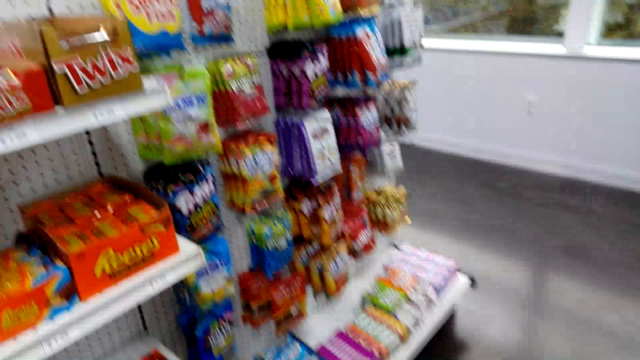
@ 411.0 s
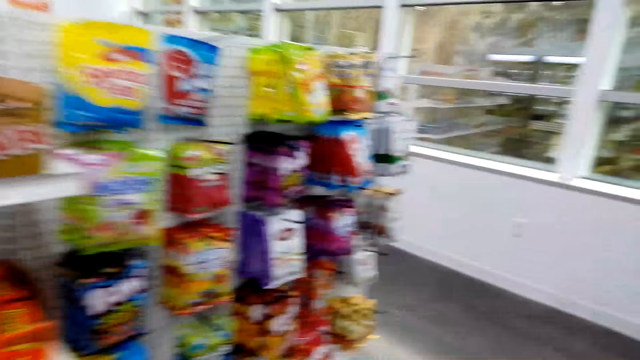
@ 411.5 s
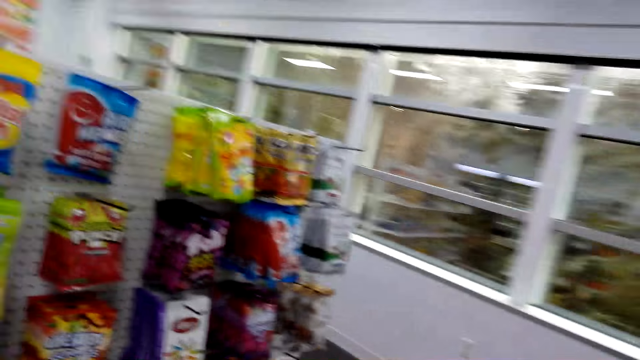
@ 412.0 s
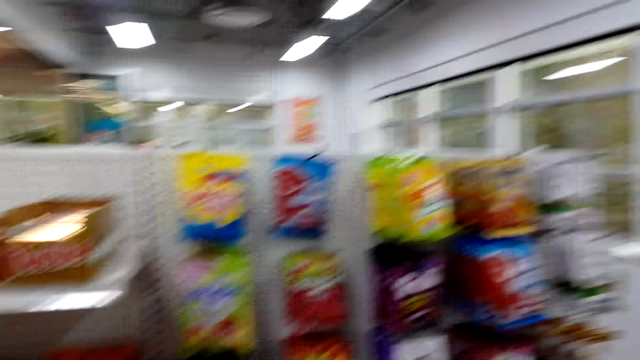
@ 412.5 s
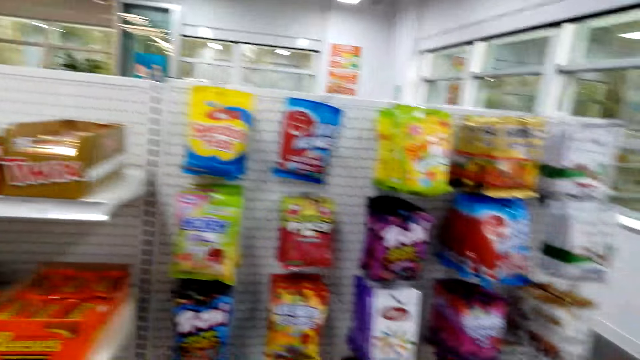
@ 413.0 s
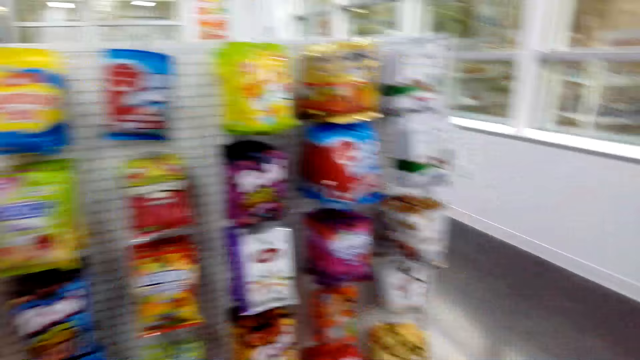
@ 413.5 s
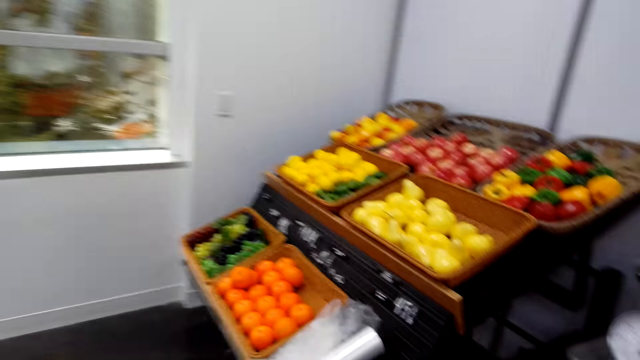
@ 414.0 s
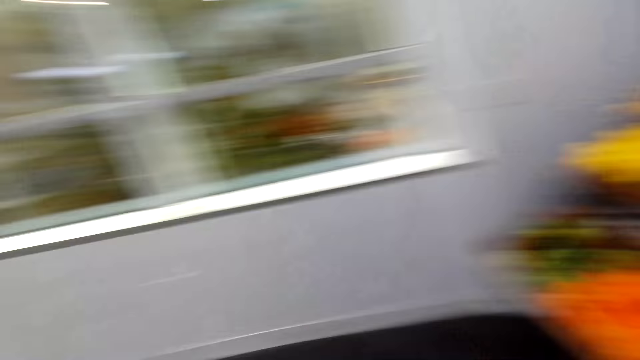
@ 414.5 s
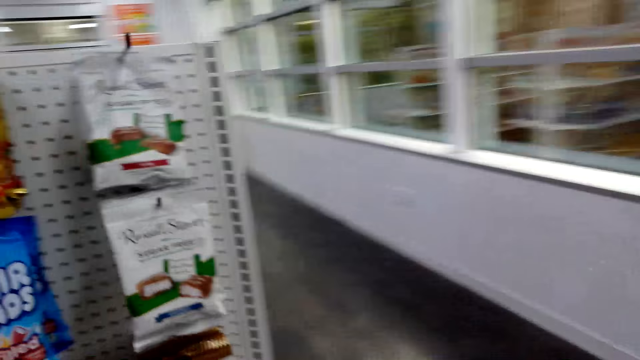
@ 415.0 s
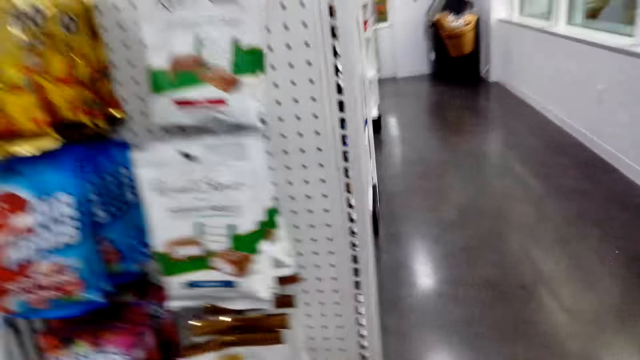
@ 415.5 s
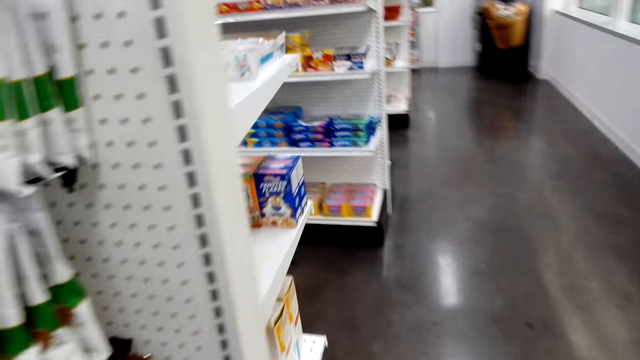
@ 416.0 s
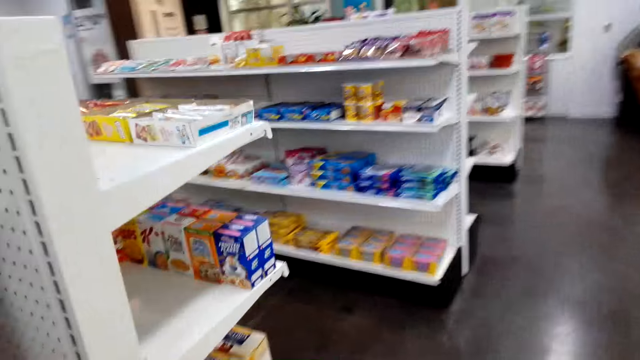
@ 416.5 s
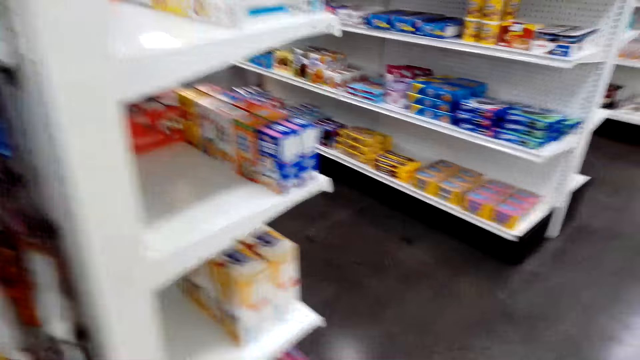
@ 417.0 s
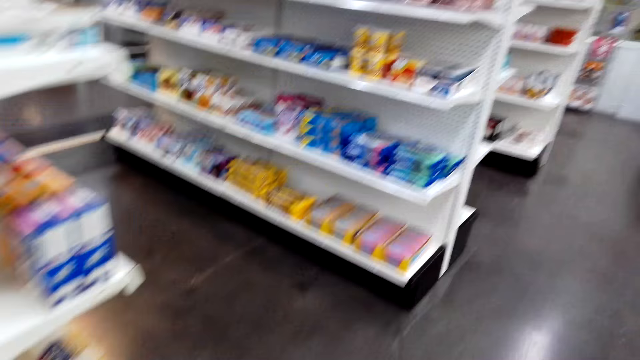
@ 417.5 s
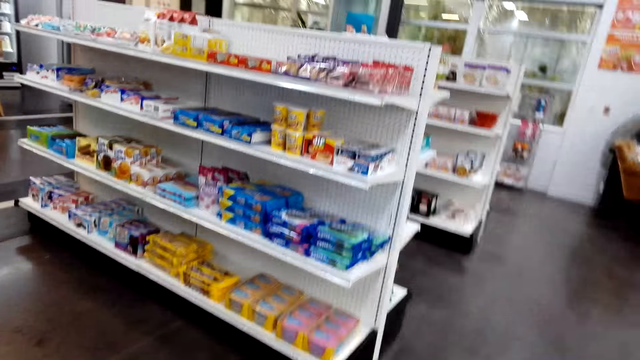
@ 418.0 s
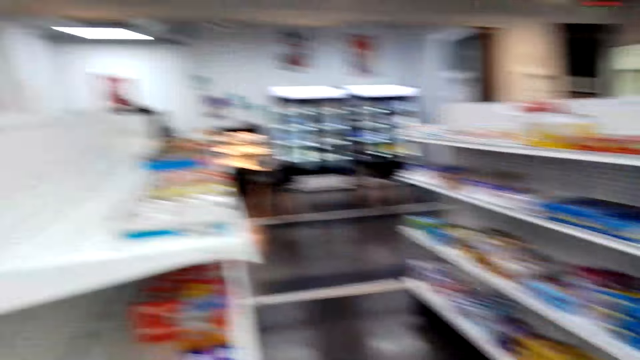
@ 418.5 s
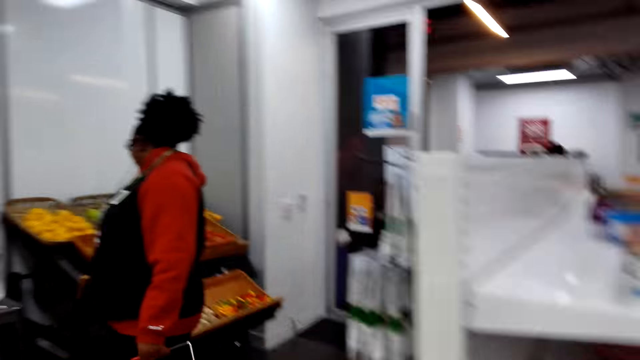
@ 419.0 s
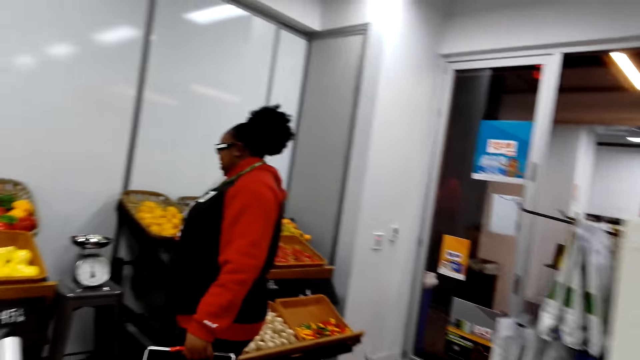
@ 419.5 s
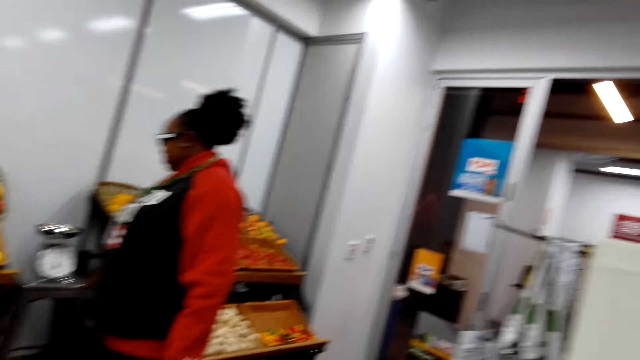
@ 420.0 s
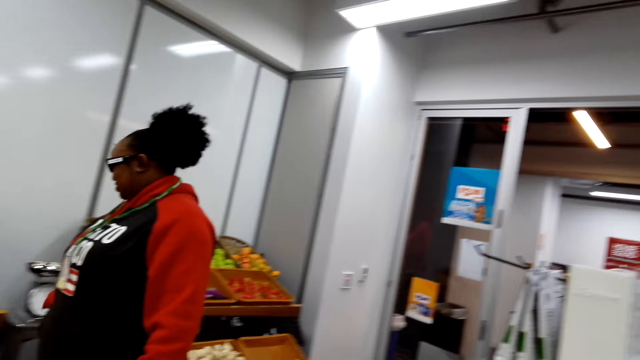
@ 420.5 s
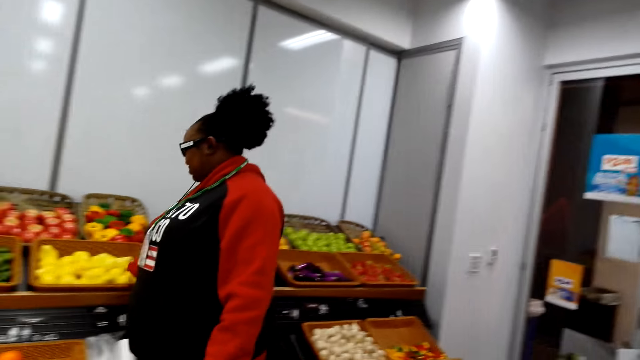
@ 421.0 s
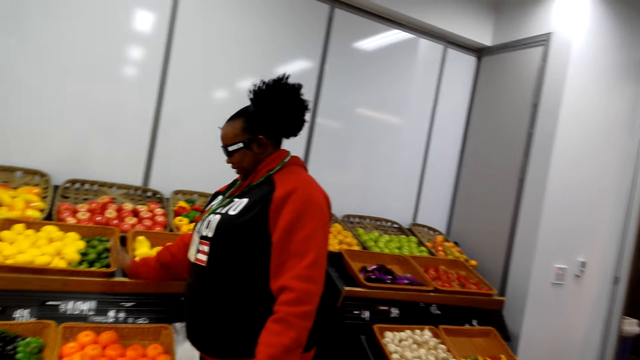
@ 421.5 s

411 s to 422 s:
The camera wearer walks around the supermarket. They look around. They interact with a woman. They walk towards another side of the rack at the supermarket. They turn towards the woman. The woman inspects the farm produce and talks to the camera wearer.

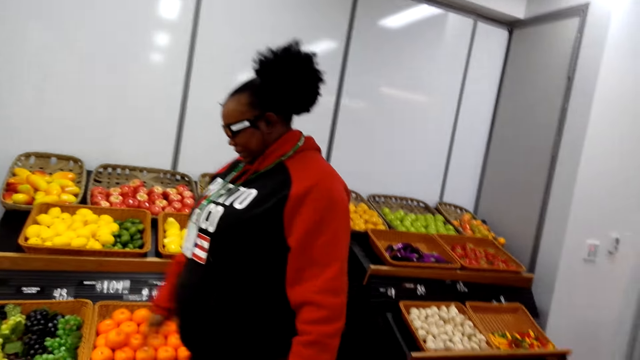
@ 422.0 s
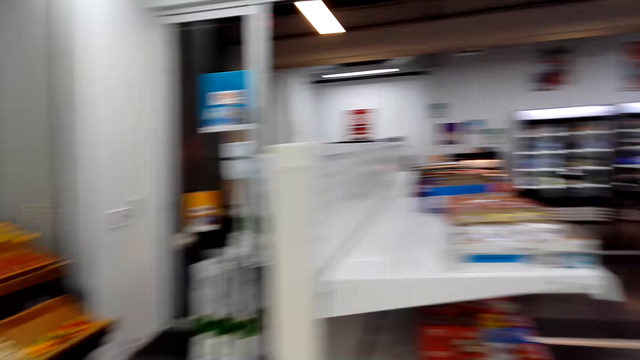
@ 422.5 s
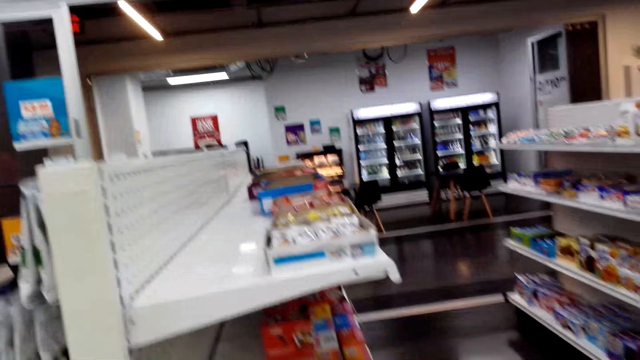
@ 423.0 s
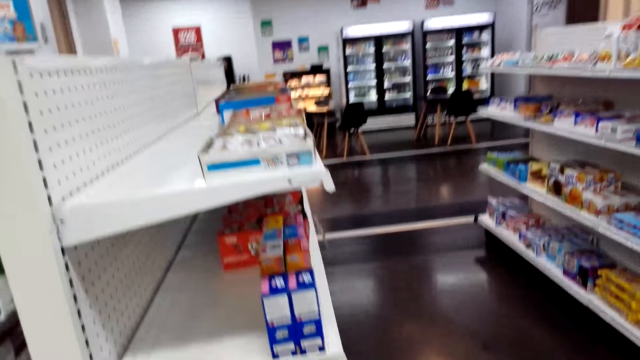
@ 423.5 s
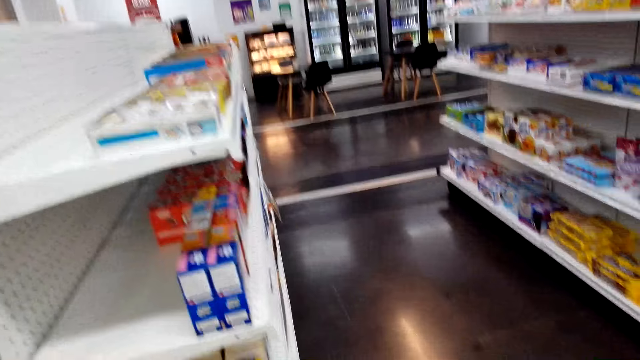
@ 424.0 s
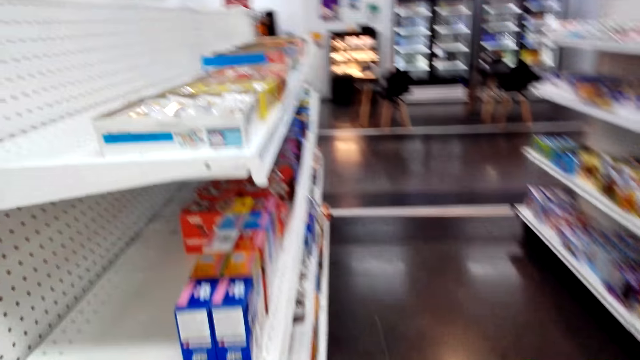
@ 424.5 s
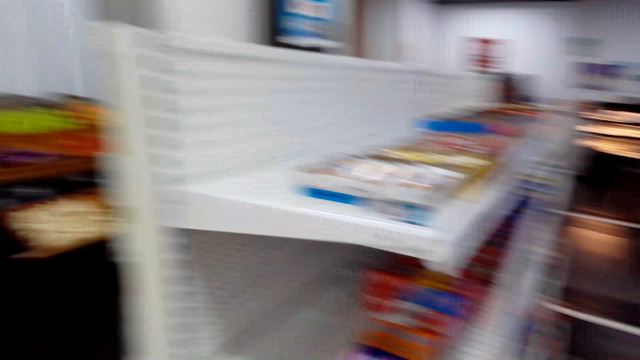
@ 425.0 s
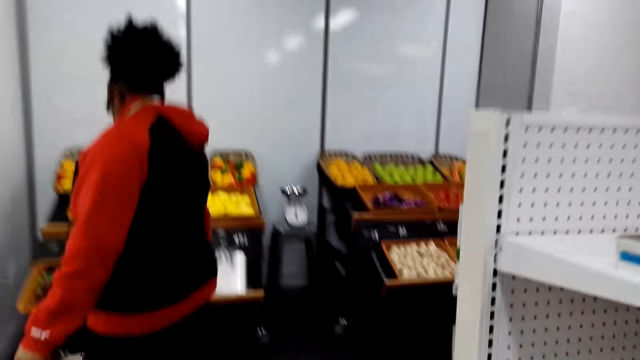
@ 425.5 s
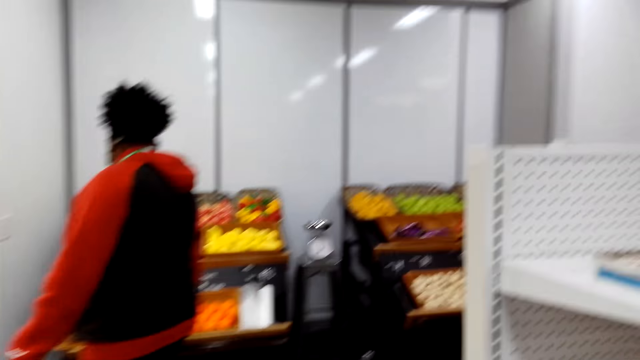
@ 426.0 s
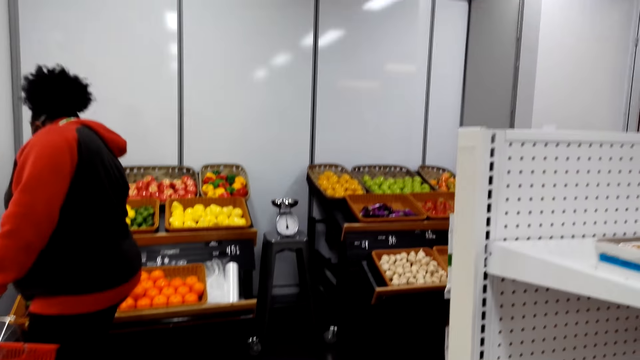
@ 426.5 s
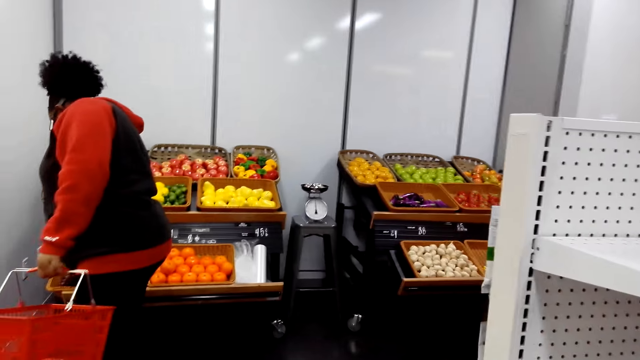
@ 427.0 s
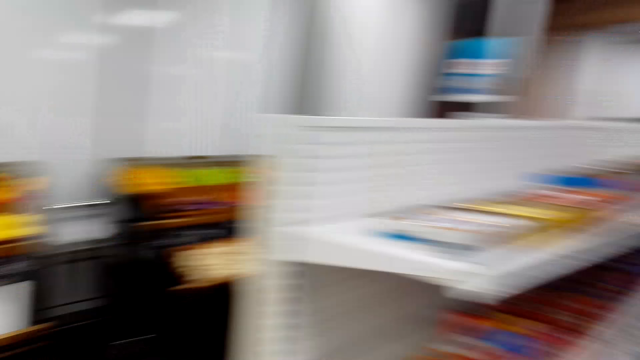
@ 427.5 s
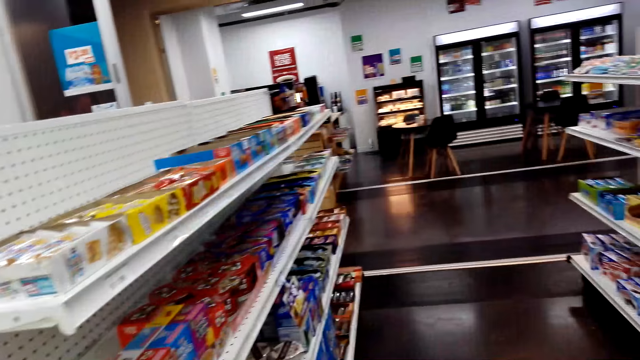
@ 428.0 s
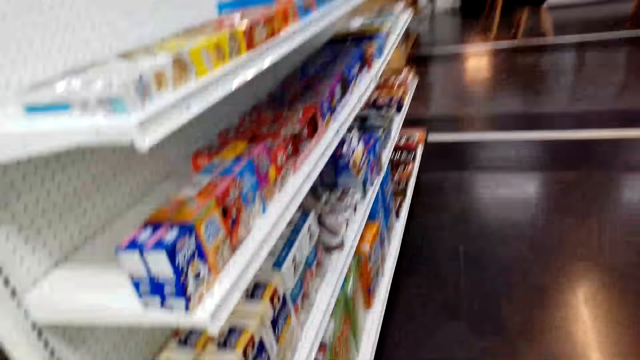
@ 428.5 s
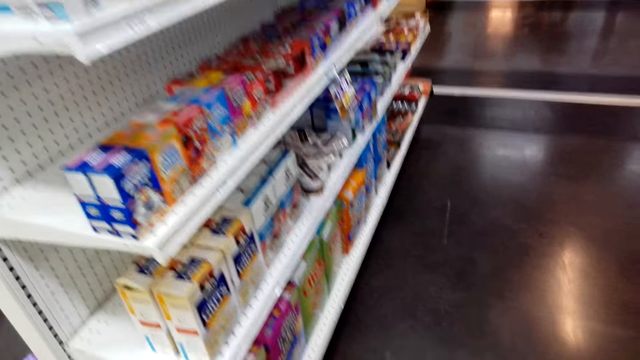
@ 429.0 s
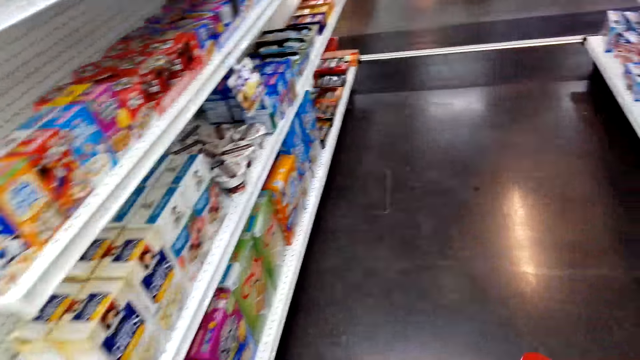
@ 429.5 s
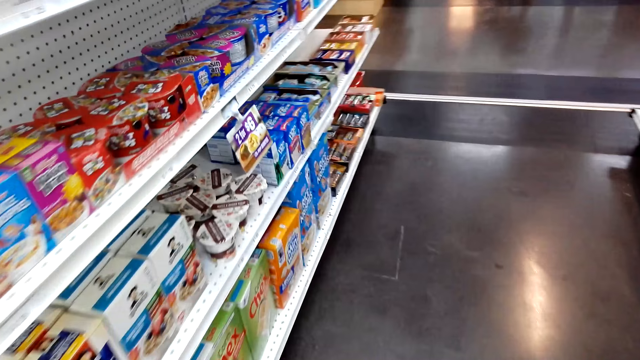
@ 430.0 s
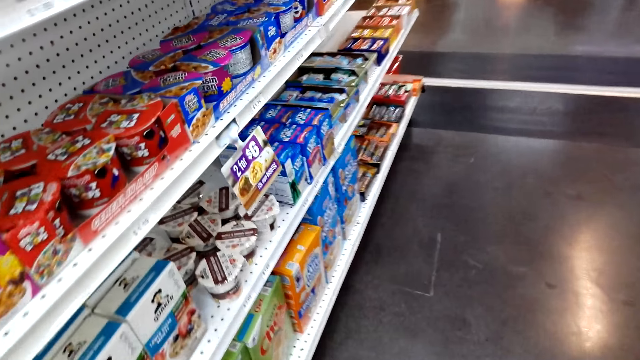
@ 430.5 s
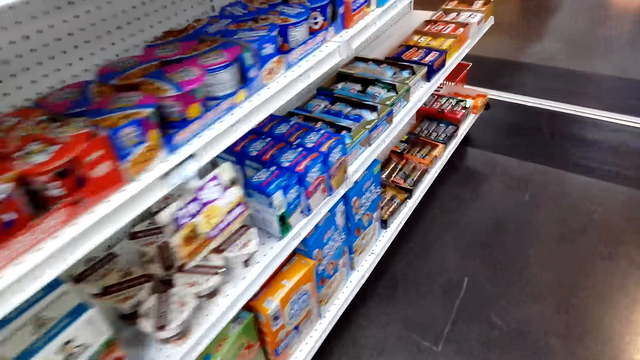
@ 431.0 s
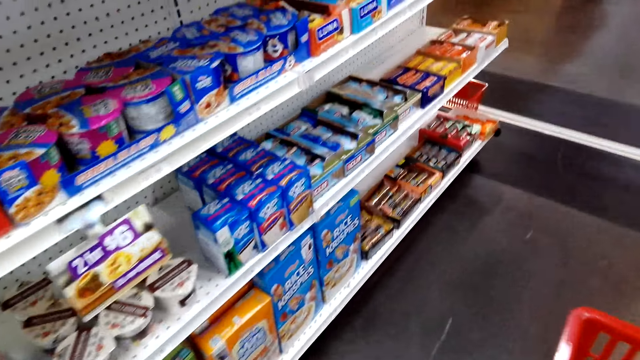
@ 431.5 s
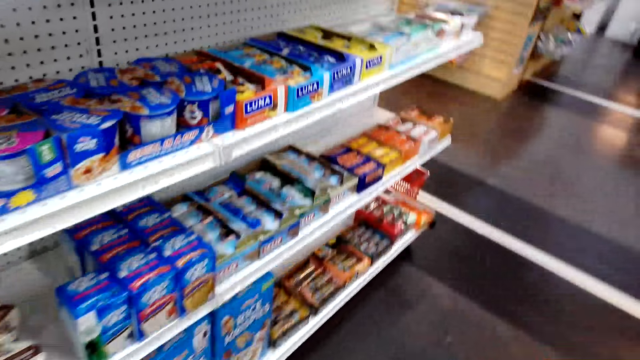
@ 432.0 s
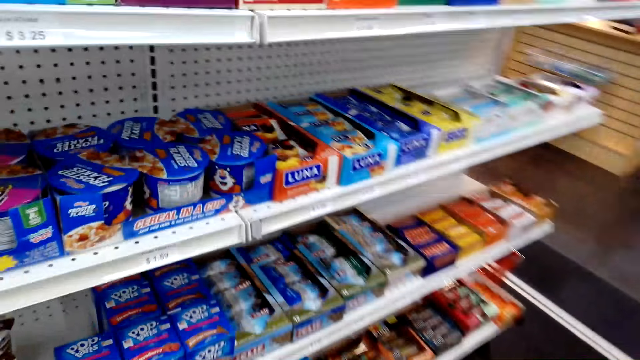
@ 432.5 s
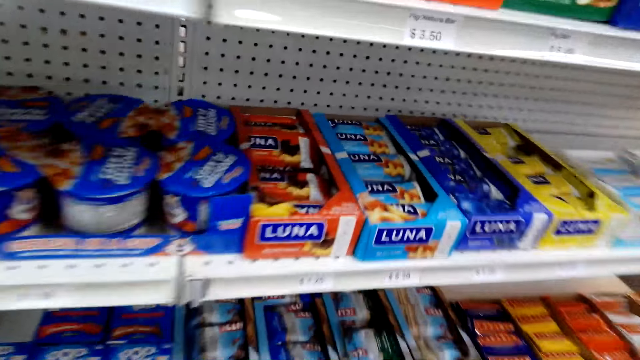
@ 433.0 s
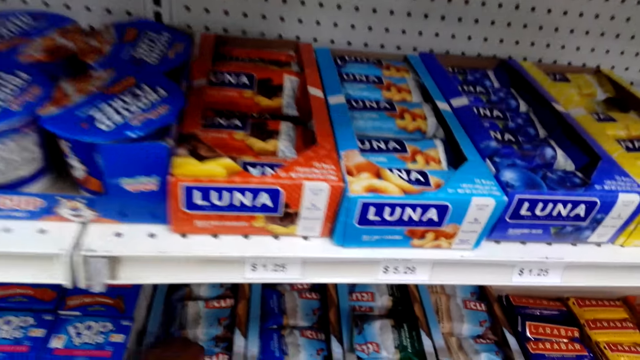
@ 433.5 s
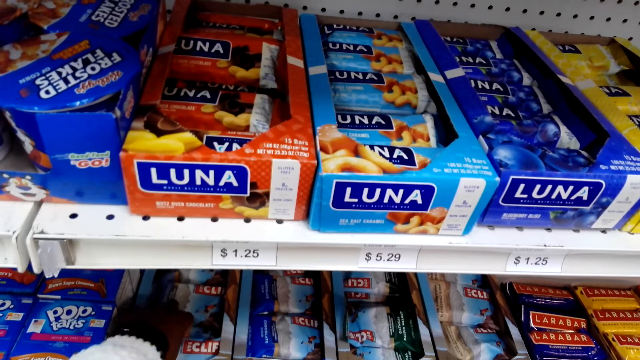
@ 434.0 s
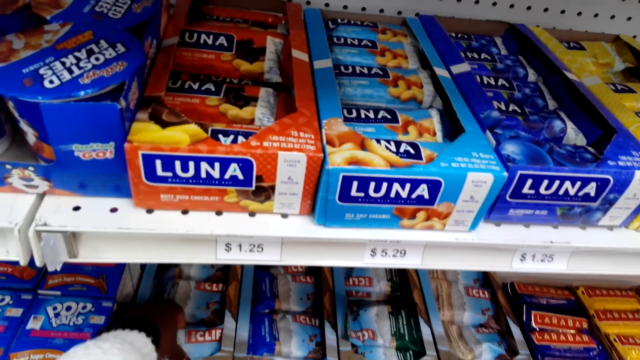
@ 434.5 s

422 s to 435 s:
The camera wearer turns towards the rack. A woman talks to the camera wearer. The camera wearer turns towards the woman and talks to the woman. The woman moves towards the farm produce. The camera wearer turns towards the rack and inspects the items in the rack. They walk around the supermarket. They bend towards the rack. They remove the energy bar from the rack.
